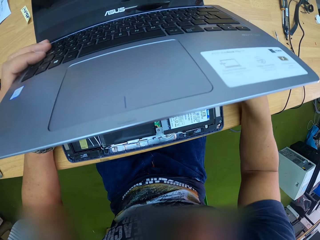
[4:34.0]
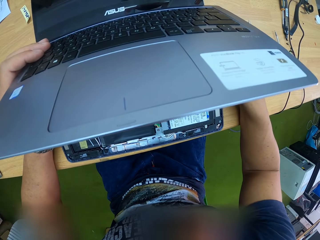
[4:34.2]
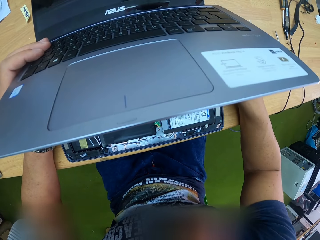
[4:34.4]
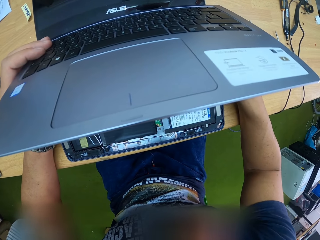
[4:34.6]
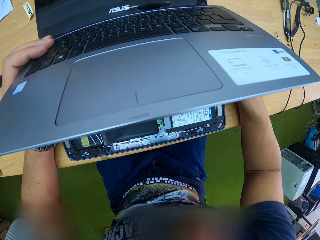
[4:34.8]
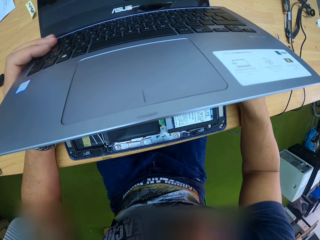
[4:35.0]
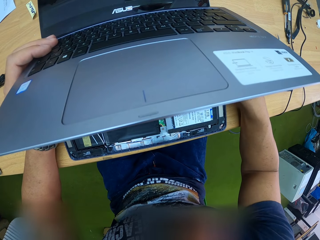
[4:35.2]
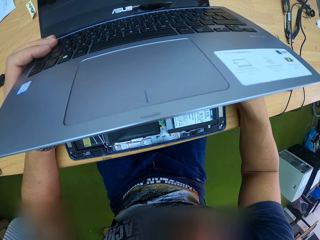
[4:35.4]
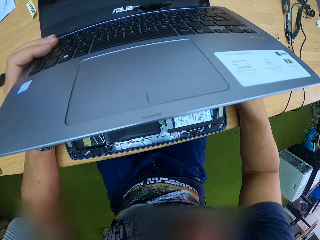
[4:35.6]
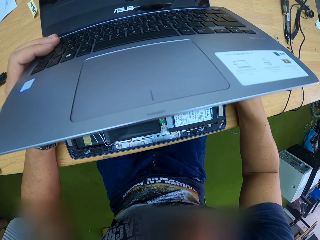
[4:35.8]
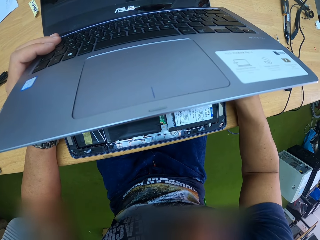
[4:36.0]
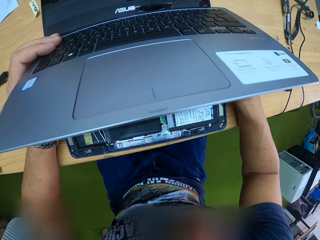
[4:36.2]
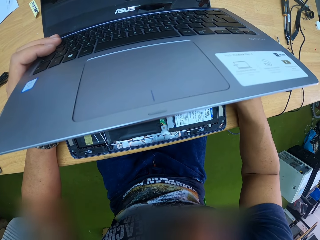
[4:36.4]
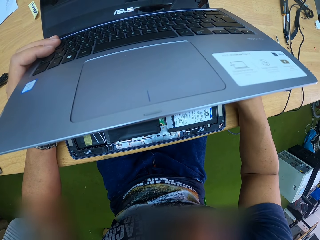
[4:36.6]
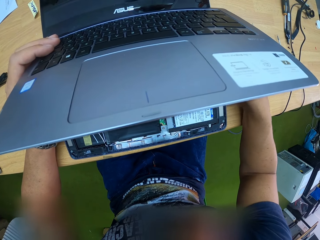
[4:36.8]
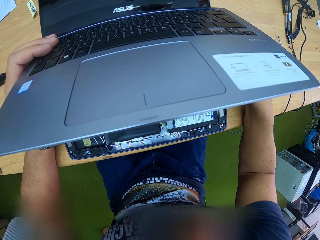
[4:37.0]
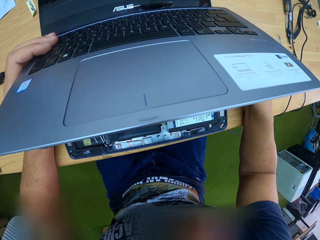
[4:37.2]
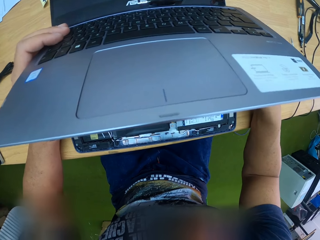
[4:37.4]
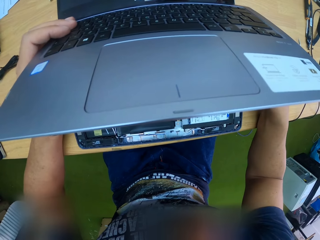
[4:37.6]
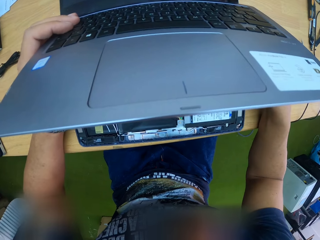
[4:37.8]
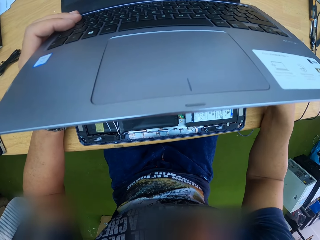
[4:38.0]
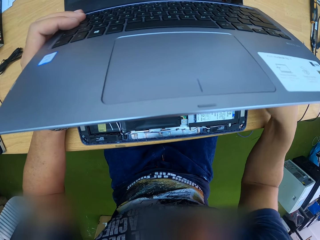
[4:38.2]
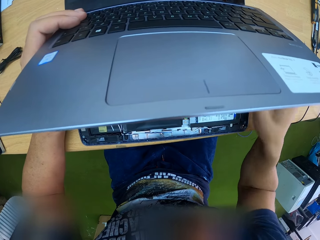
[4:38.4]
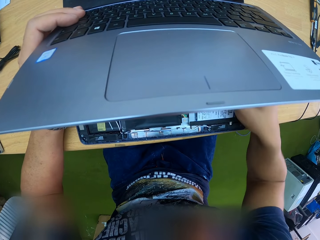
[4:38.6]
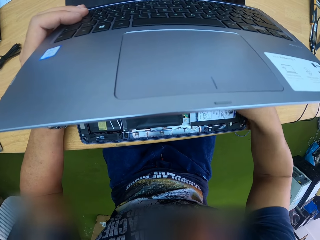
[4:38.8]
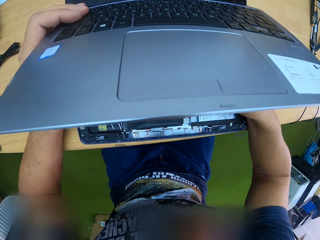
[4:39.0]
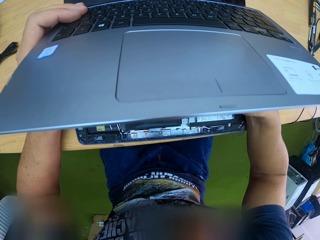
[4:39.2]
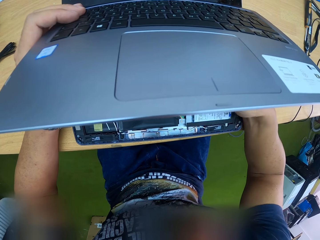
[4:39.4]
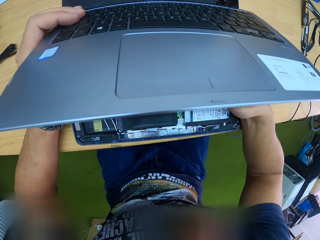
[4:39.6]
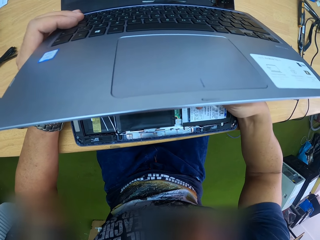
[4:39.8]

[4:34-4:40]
The camera wearer does something on the laptop.

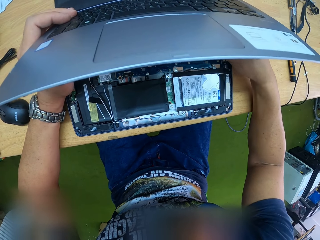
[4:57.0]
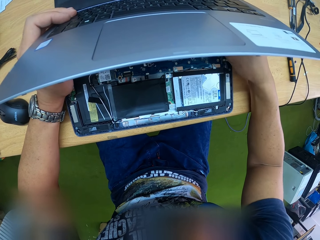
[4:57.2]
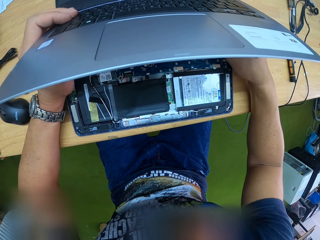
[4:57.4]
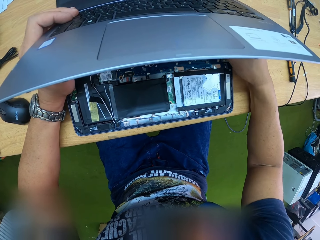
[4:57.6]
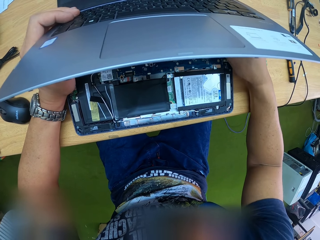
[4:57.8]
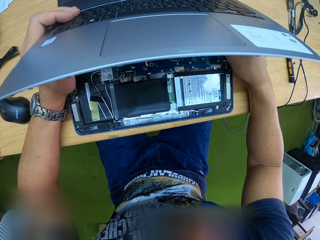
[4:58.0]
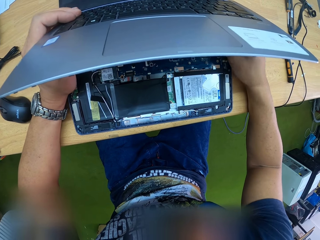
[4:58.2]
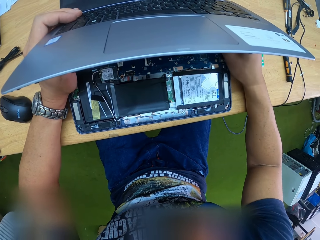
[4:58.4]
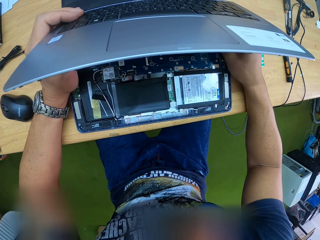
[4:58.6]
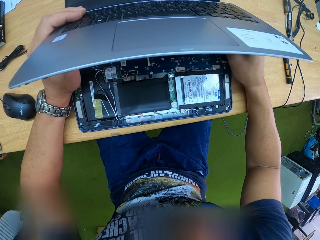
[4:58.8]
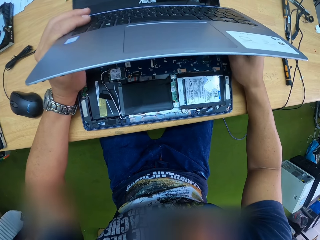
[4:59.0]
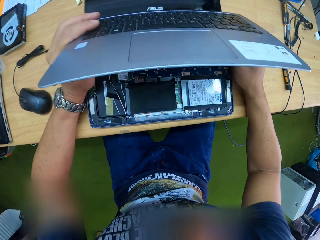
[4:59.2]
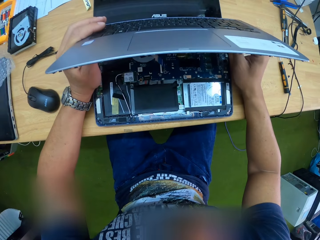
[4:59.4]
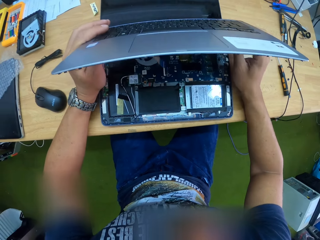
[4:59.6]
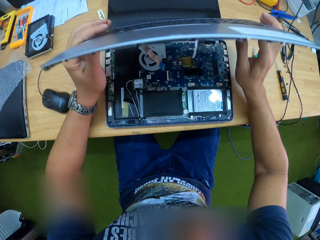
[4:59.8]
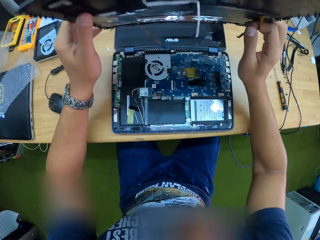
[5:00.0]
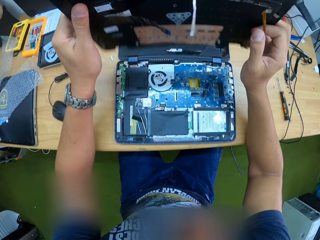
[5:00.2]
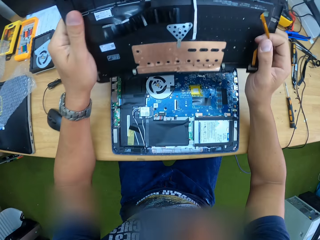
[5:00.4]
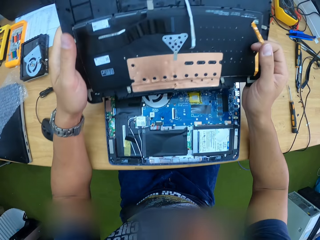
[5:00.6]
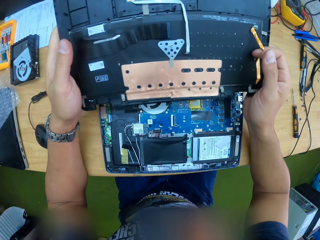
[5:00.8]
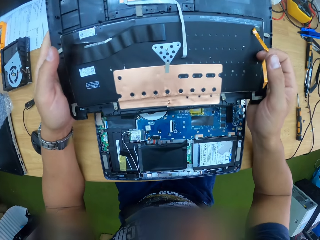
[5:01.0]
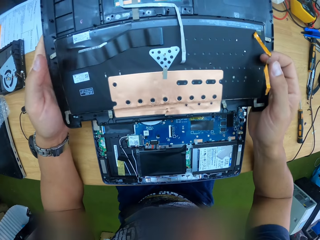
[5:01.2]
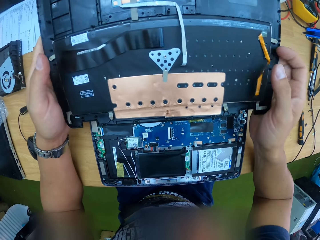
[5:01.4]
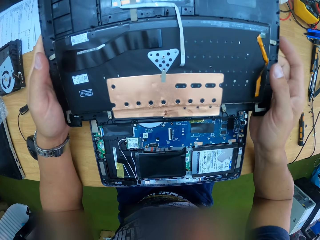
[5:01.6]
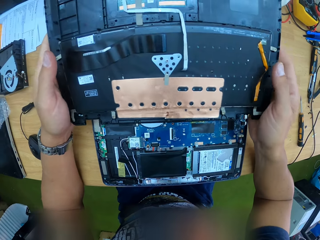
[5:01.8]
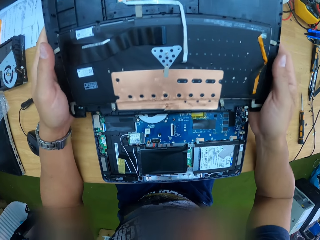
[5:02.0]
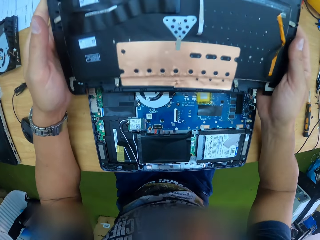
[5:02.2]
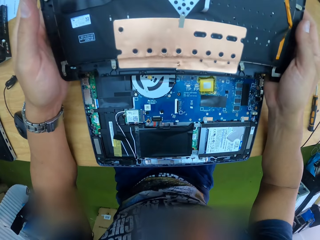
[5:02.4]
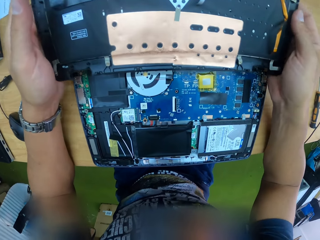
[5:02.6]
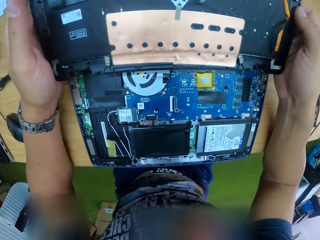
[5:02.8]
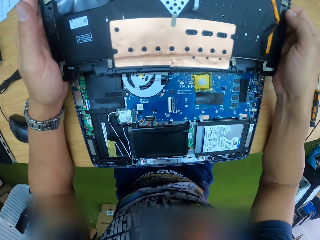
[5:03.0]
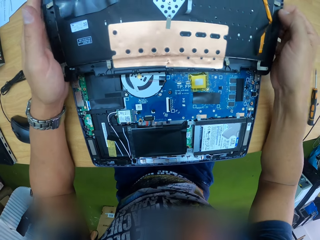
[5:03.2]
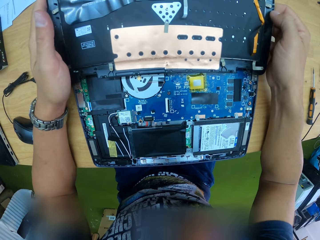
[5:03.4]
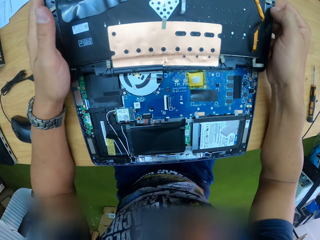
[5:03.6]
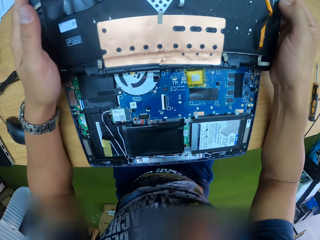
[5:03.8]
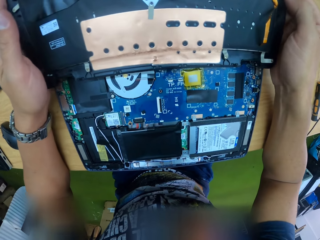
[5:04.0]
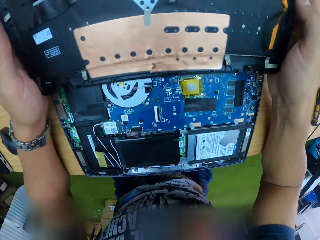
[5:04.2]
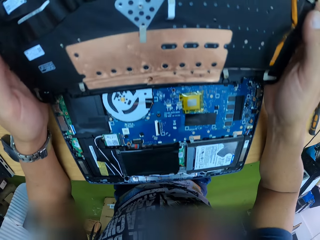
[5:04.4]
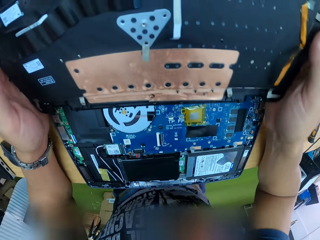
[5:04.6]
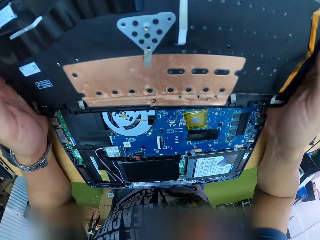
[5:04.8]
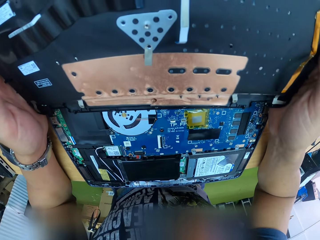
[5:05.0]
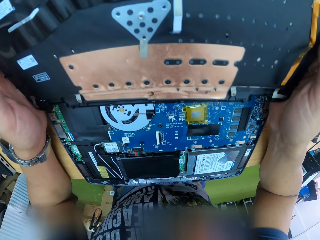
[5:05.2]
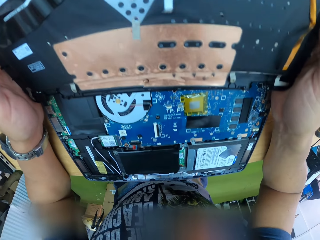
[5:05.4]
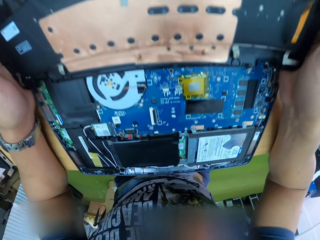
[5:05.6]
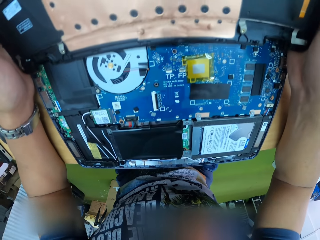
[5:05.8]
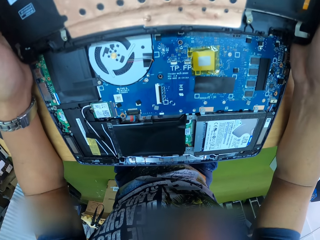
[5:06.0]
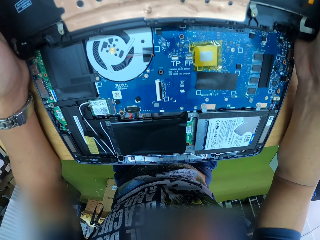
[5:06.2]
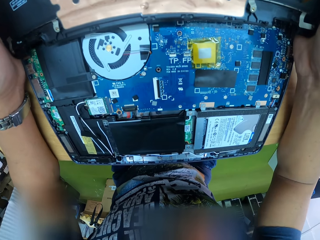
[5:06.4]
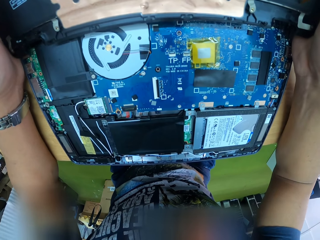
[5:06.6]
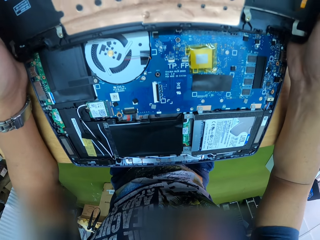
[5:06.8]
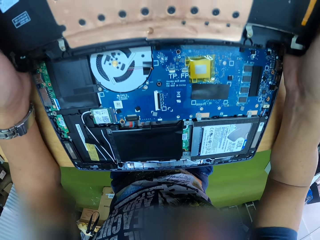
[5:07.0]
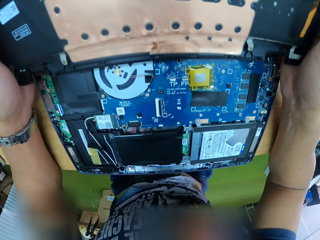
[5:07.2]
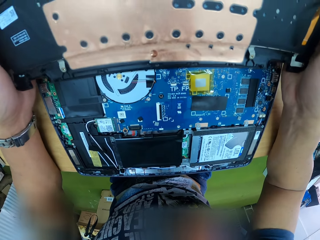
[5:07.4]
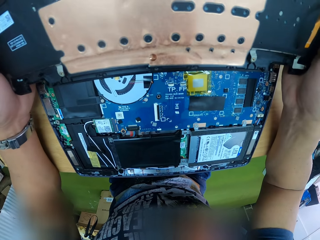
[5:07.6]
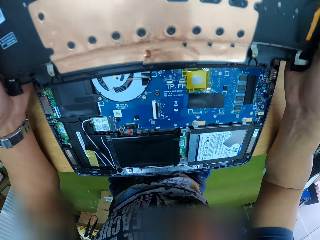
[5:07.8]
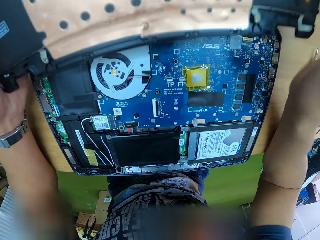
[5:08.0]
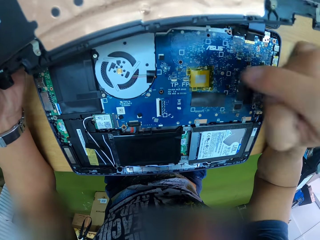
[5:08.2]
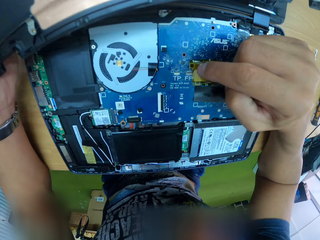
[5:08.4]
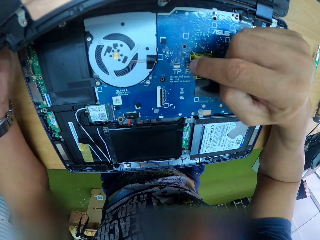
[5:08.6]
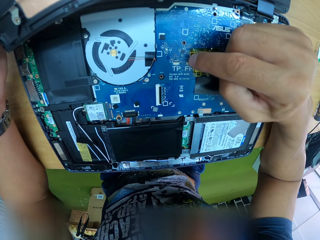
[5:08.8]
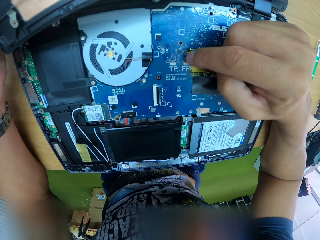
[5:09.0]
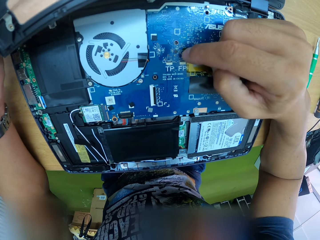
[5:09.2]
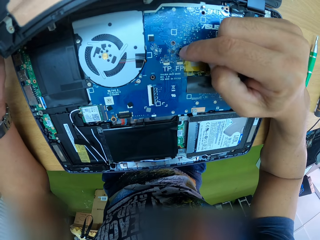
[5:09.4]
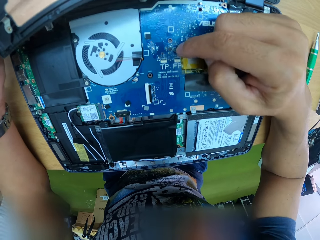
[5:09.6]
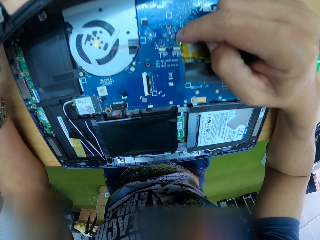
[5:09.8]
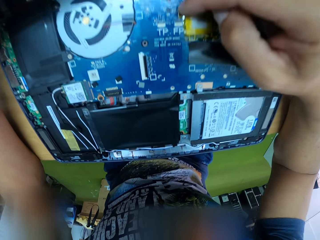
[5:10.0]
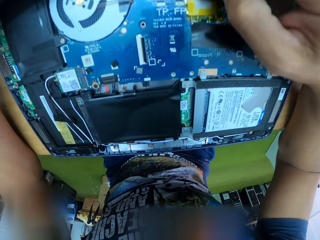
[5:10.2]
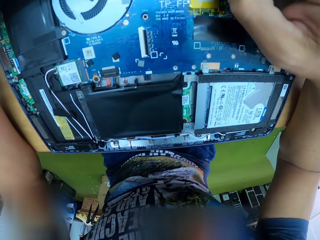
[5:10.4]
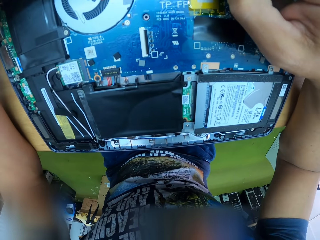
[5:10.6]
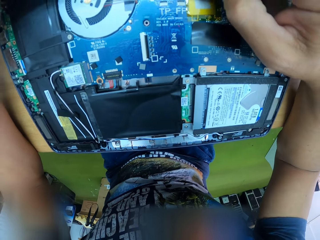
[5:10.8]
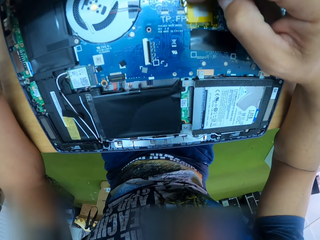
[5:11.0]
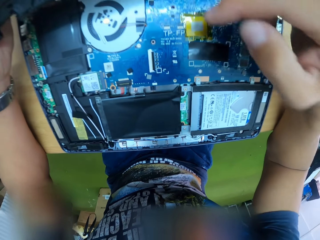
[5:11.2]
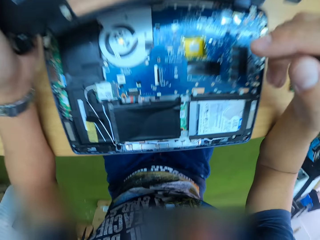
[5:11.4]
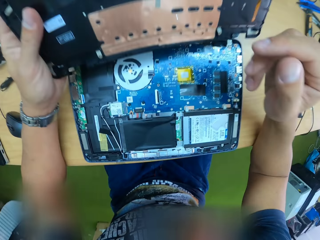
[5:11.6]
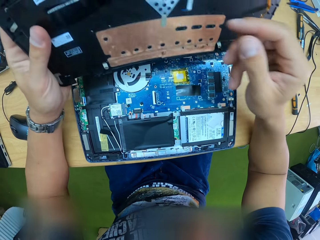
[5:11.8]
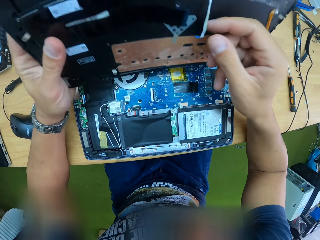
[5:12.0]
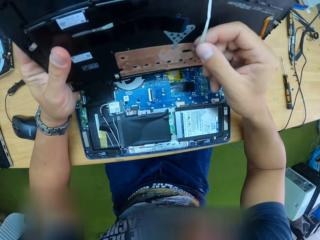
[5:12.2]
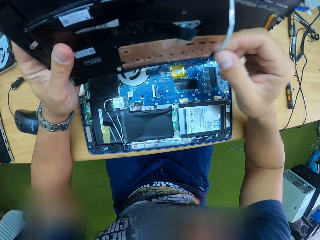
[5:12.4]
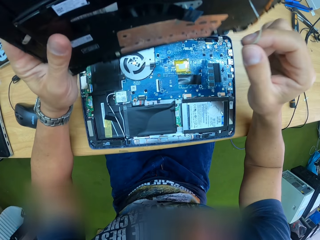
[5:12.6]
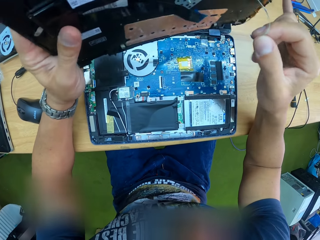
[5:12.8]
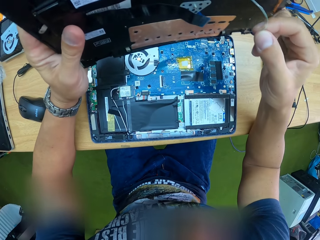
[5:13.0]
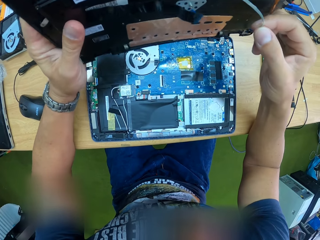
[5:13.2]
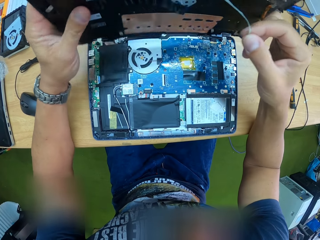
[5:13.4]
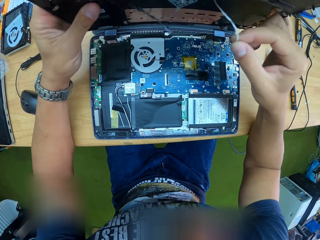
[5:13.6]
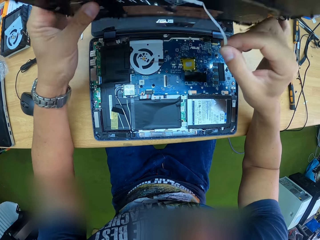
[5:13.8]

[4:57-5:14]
The camera wearer uncouples the palm rest from the laptop with his hands. He checks the palm rest assembly. He places the palm rest assembly on the system board. He checks the palm rest assembly. He touches the system board with his right hand. He holds the flexible ribbon cable with his right hand.
